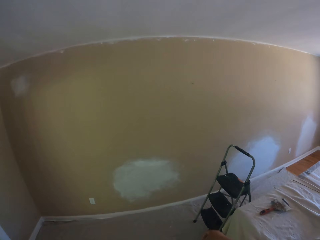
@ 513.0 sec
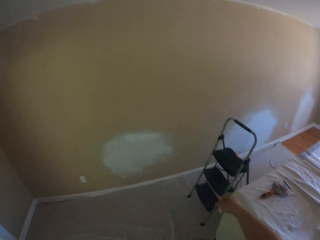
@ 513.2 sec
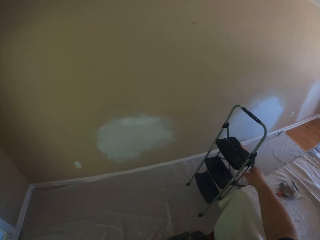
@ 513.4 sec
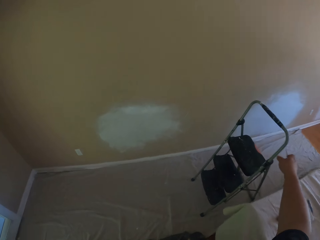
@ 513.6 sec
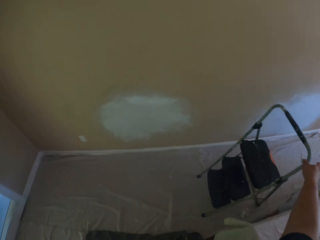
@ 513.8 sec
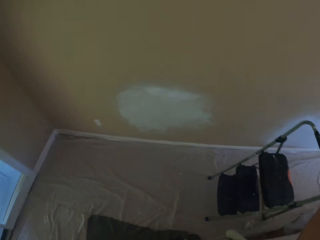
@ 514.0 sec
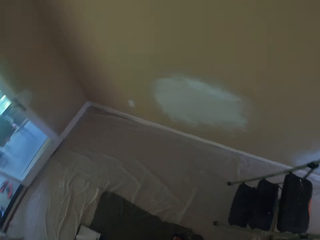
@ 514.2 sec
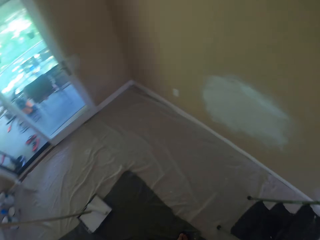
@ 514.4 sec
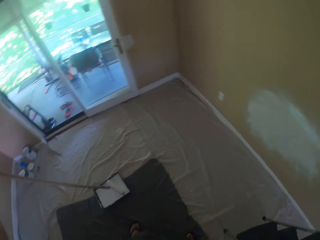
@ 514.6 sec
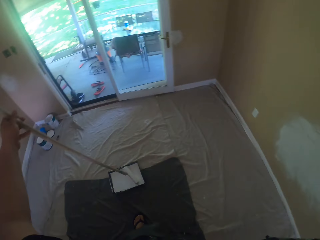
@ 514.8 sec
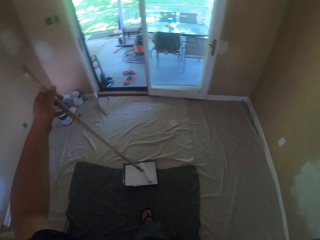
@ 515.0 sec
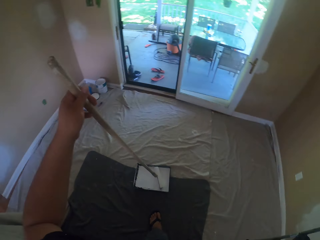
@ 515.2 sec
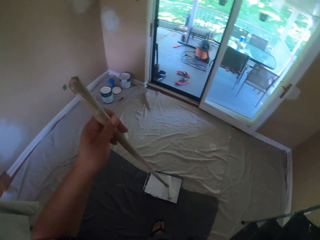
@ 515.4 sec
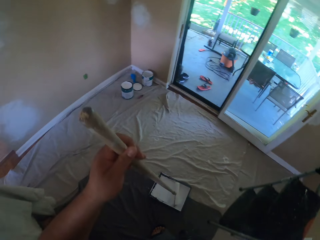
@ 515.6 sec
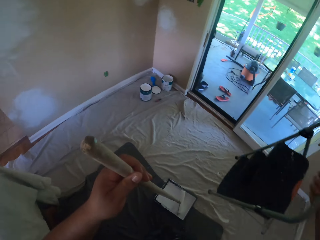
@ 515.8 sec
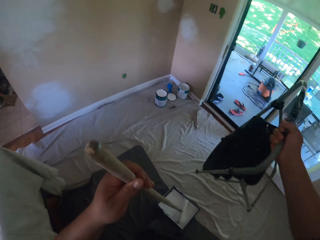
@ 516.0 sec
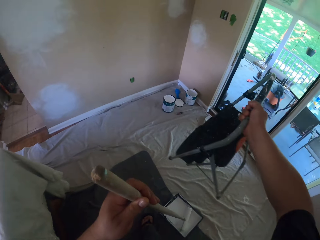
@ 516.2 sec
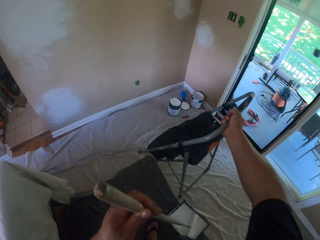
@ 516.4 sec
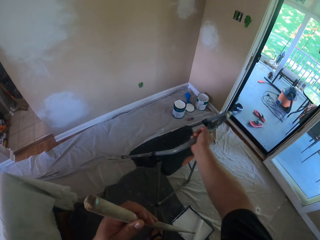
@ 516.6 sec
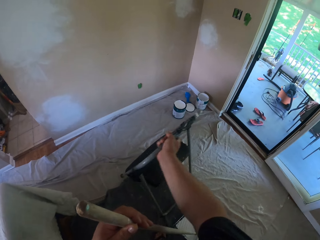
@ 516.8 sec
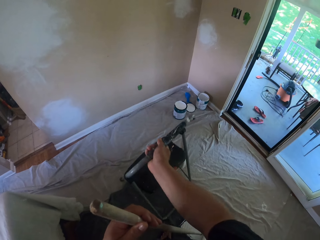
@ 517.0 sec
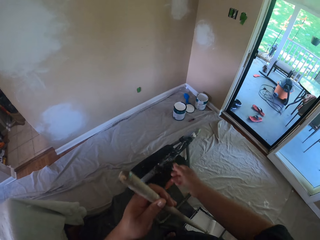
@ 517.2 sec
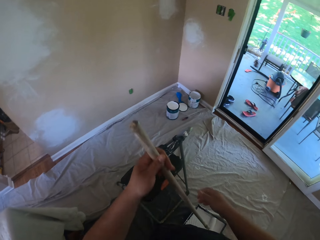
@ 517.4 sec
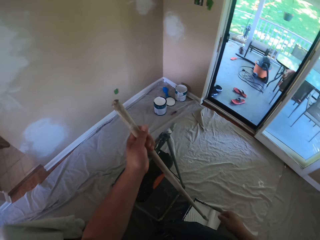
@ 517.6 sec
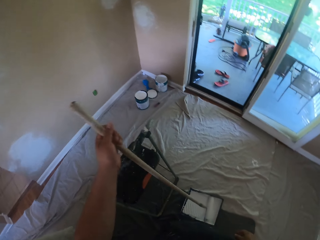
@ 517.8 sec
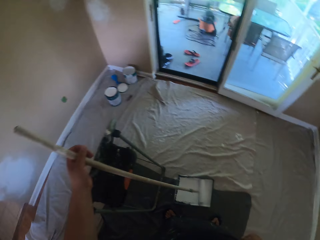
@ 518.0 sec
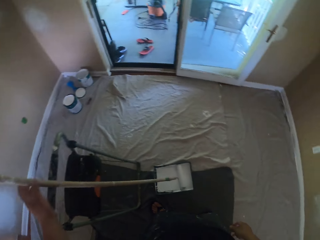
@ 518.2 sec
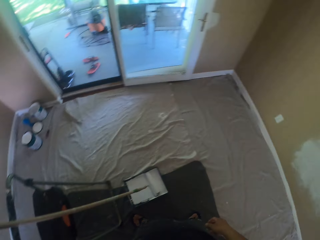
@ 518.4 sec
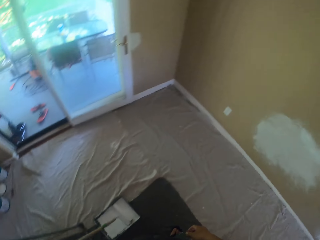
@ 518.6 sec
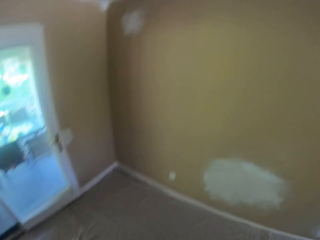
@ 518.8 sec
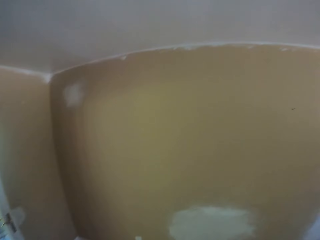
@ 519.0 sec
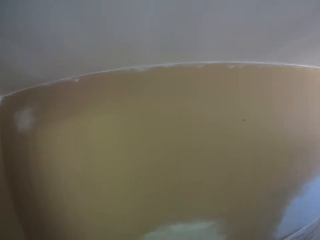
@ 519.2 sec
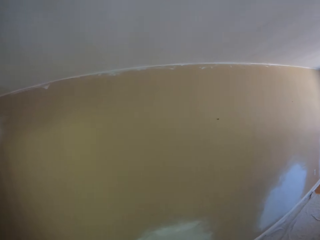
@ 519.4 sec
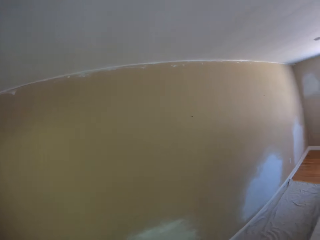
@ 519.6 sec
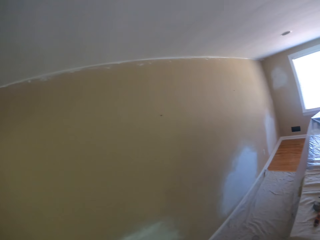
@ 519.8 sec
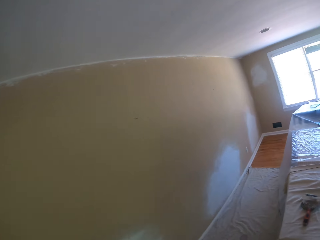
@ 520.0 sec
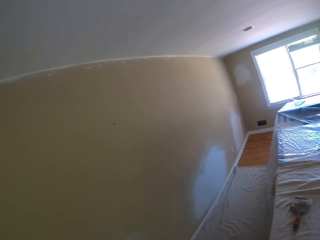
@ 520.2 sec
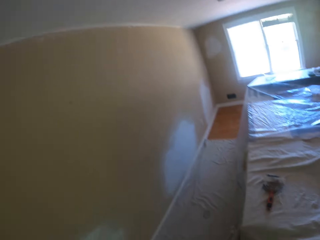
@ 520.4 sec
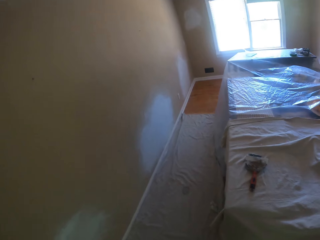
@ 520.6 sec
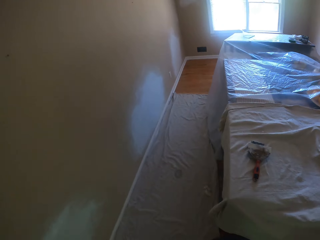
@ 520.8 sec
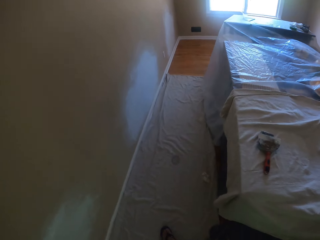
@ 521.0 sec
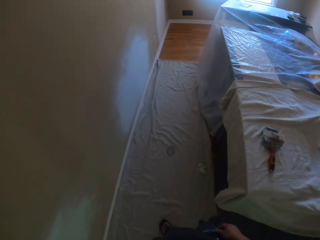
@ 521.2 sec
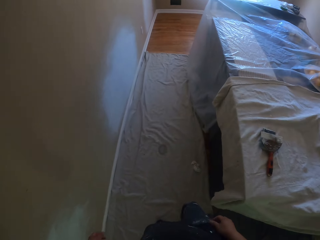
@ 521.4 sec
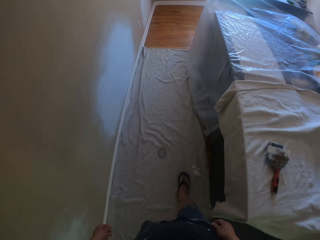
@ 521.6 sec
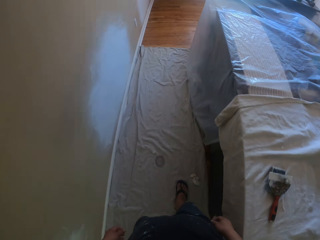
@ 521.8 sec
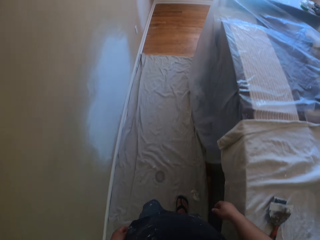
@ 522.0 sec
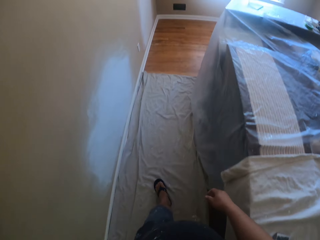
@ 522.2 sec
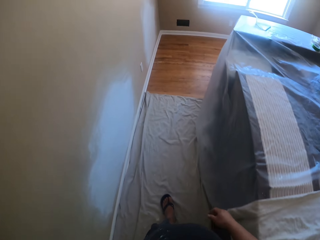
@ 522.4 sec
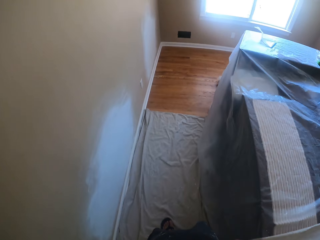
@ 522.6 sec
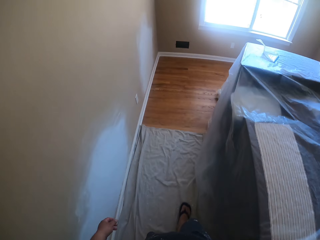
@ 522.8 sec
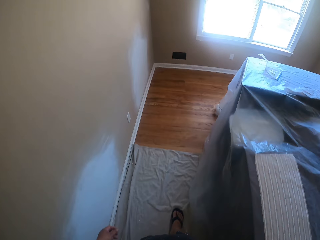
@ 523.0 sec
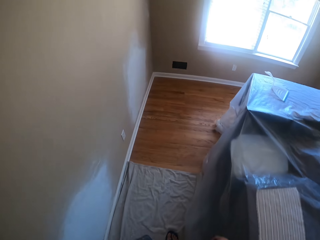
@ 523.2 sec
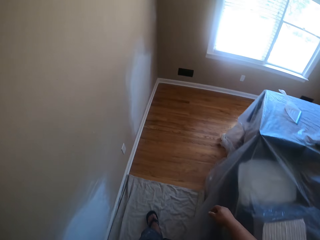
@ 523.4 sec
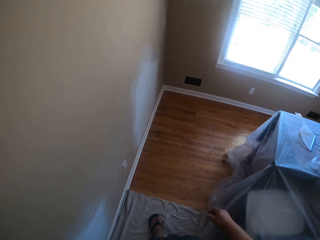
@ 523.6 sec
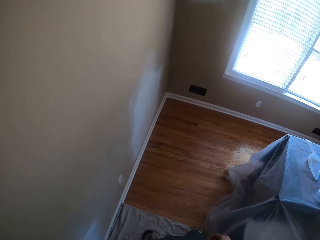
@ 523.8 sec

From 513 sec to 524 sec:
The camera wearer picks up the ladder. They carry the ladder on the canvas drop sheet. They drop the ladder beside the paint tray. They leave the long paint roller resting on the ladder. They look around the house. They walk to another side of the apartment.

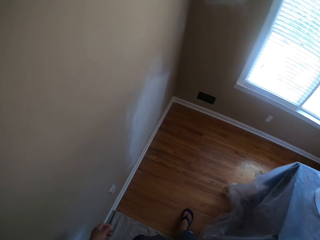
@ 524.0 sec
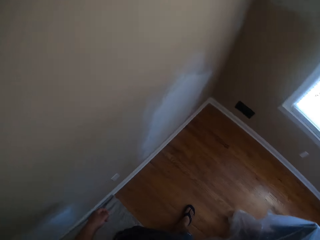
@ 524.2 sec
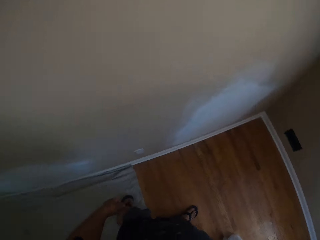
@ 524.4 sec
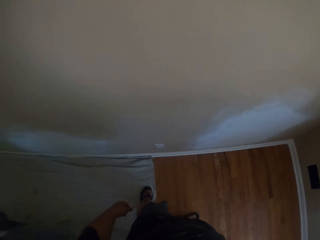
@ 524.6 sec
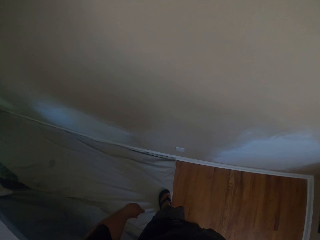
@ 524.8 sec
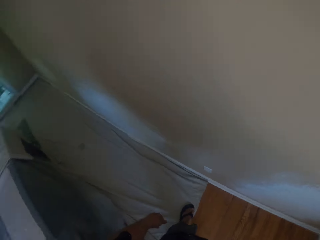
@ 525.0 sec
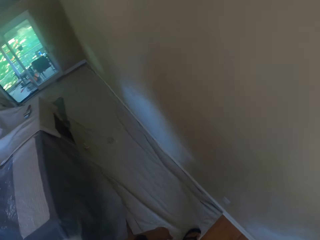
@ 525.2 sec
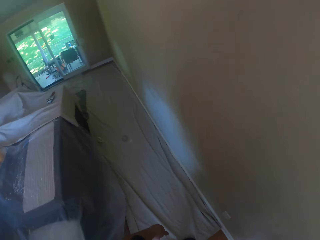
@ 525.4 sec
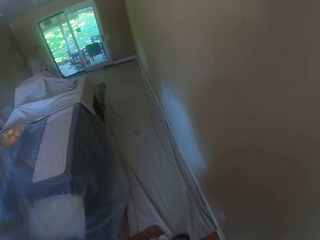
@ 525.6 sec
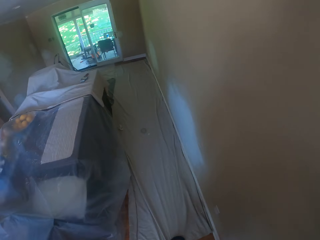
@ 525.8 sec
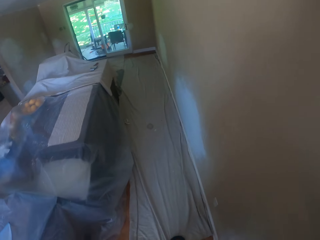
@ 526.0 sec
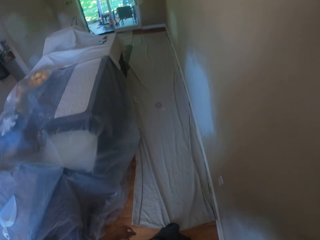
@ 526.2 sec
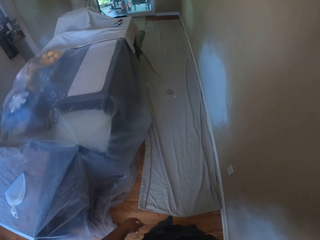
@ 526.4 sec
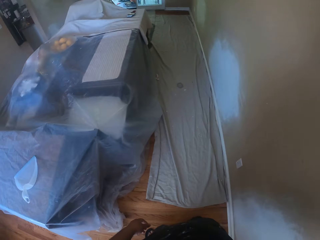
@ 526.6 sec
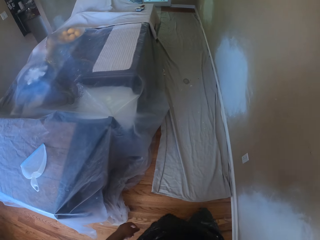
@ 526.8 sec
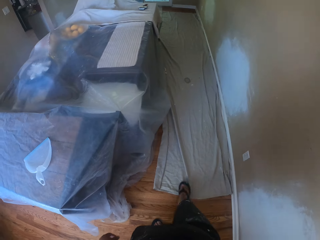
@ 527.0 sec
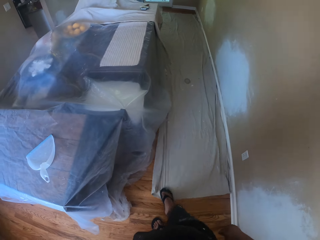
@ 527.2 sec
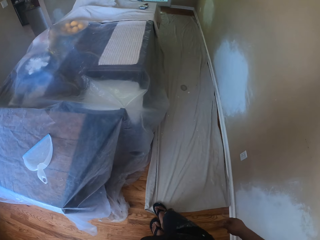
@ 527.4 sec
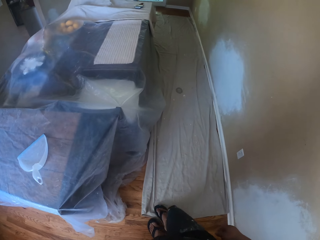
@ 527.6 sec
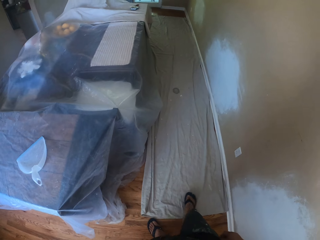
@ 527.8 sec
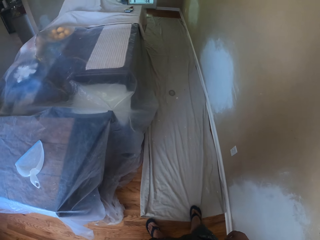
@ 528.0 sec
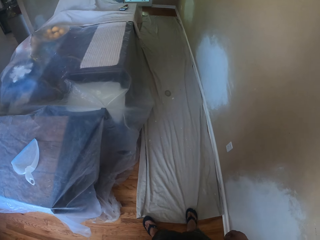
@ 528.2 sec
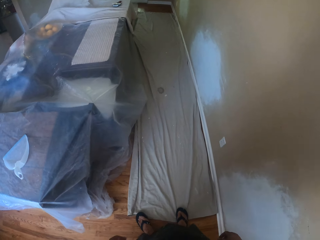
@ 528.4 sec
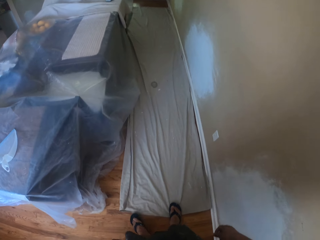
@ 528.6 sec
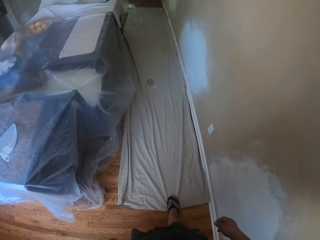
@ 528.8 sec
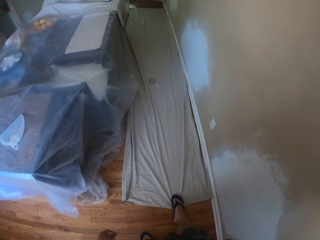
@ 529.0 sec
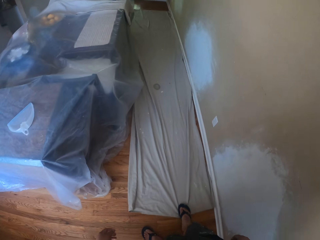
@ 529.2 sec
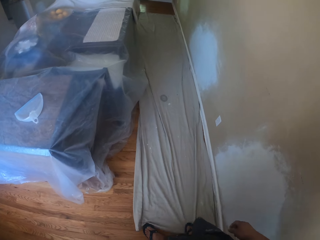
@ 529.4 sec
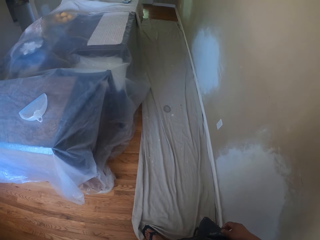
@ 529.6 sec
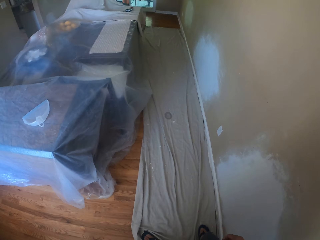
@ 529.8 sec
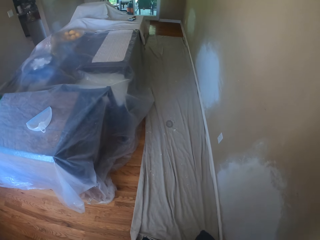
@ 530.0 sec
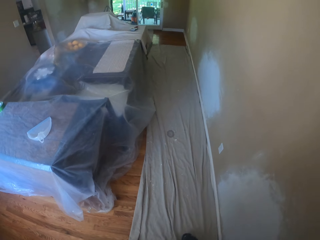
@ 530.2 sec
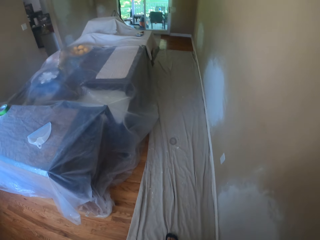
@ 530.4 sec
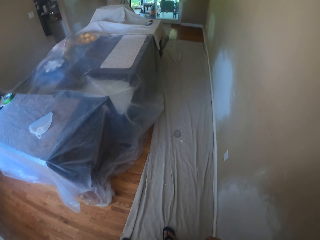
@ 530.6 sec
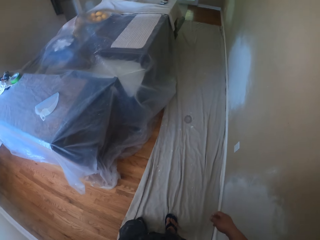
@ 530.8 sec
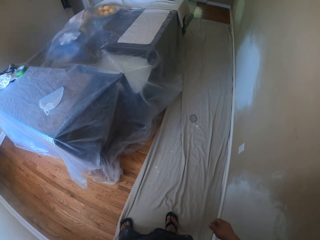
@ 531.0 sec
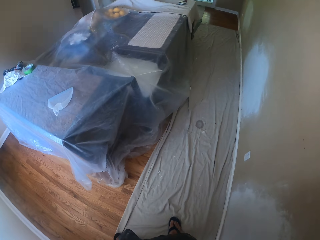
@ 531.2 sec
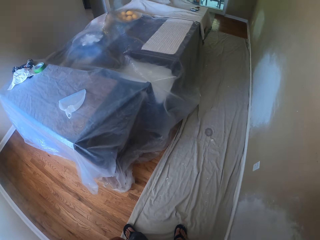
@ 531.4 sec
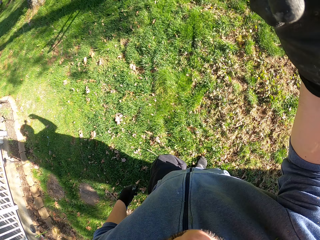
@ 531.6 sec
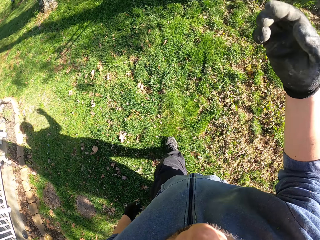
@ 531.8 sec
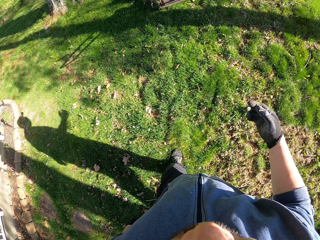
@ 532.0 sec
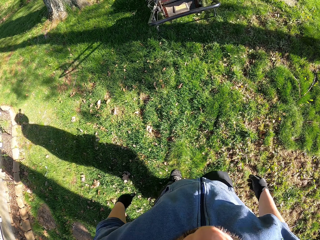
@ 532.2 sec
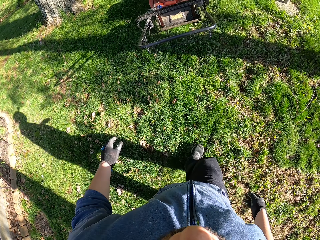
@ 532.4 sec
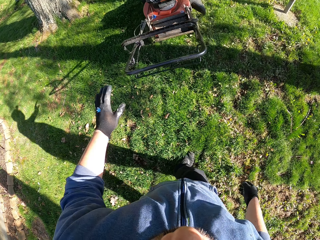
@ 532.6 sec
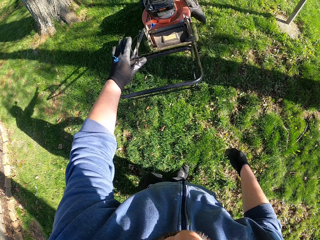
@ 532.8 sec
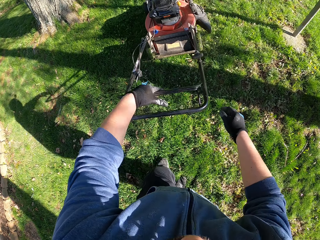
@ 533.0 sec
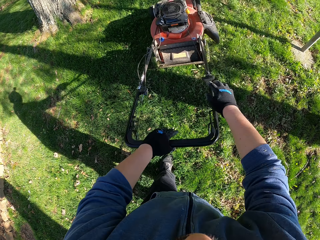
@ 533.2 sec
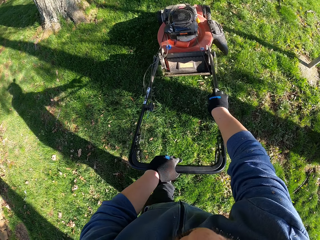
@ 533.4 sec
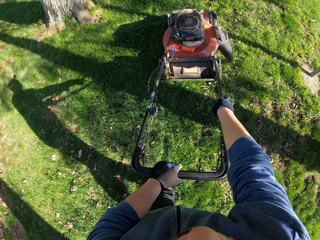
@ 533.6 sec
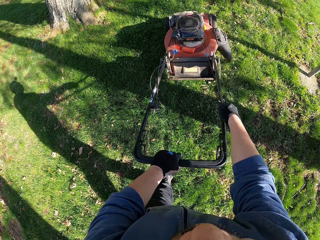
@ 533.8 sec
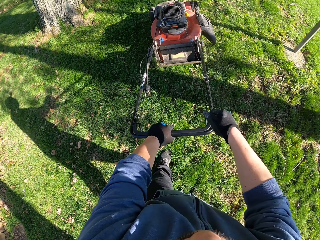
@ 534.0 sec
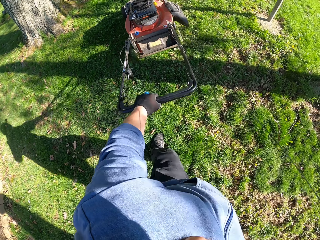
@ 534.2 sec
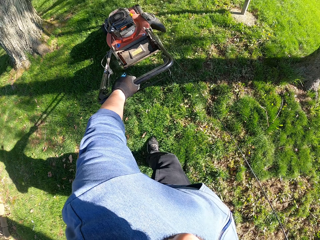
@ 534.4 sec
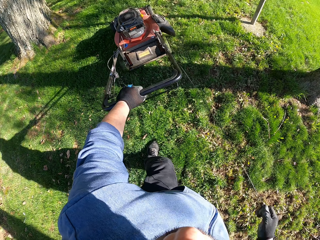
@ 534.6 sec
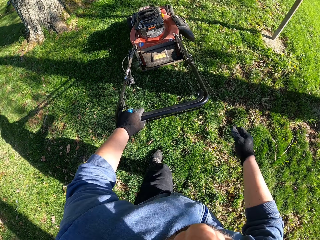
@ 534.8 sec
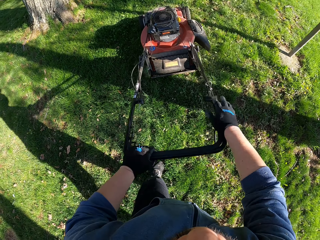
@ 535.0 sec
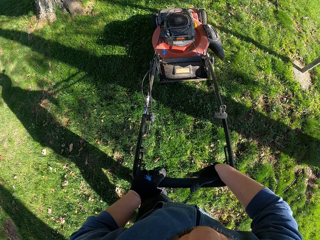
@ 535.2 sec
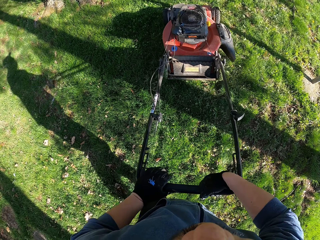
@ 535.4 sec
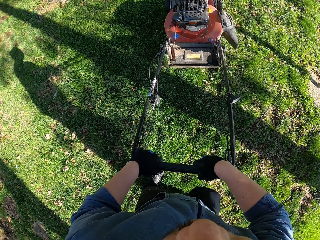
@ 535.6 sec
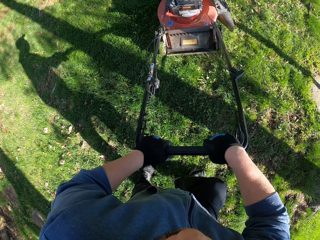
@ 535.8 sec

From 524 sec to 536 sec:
The camera wearer pulls a cloth on the floor with his left foot. He moves the canvas drop sheet on the floor with his leg. He pulls the cloth on the floor with his right foot. He adjusts the cloth on the ground with his feet. He adjusts the camera. He walks to a lawn mower in a garden. He holds the lawn mower. He switches on the lawn mower. He drags the lawn mower starter grip.
